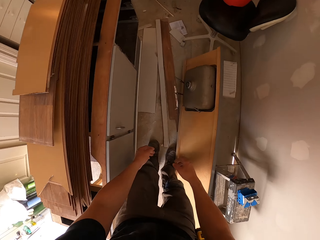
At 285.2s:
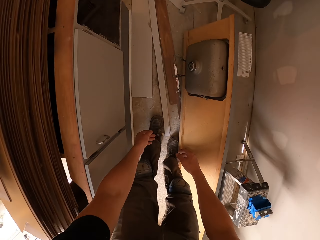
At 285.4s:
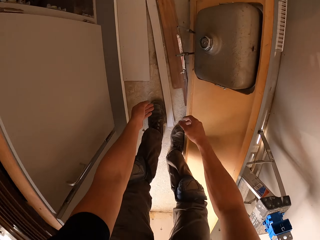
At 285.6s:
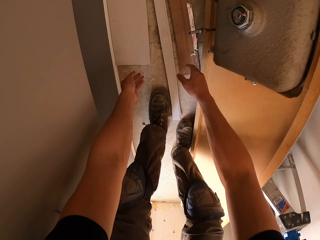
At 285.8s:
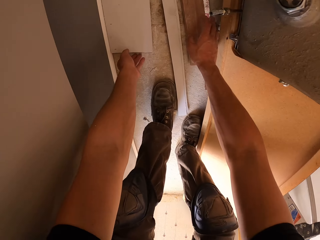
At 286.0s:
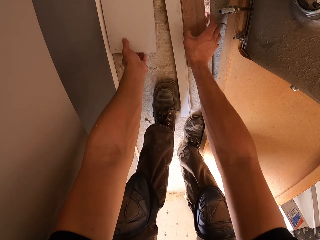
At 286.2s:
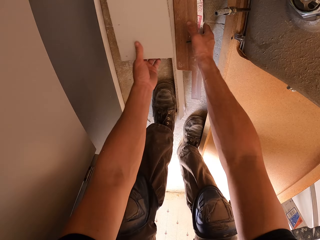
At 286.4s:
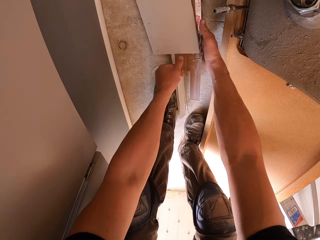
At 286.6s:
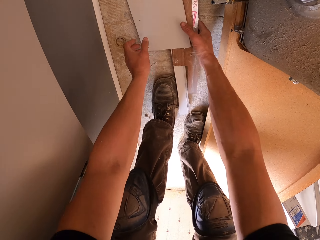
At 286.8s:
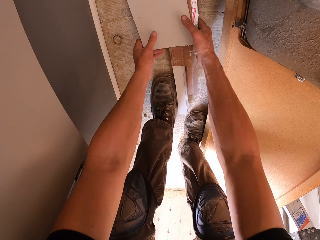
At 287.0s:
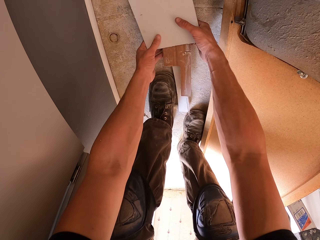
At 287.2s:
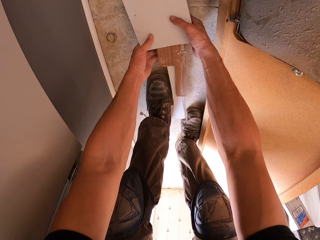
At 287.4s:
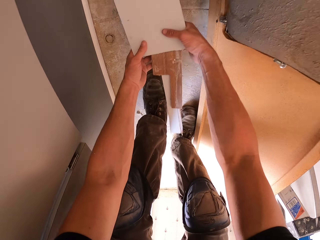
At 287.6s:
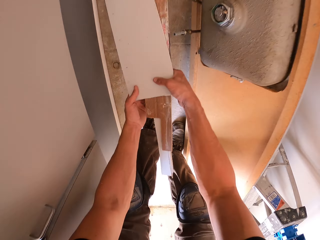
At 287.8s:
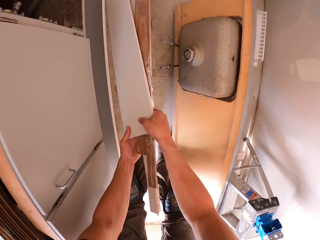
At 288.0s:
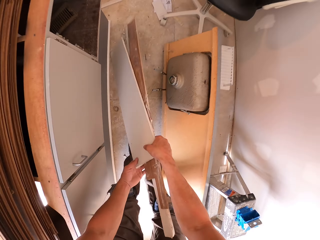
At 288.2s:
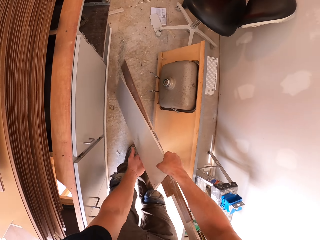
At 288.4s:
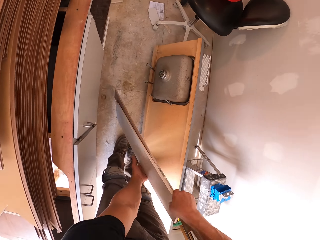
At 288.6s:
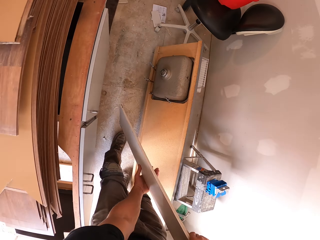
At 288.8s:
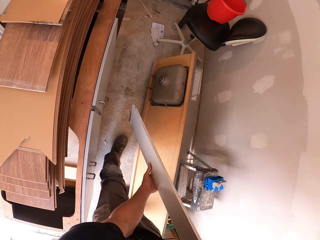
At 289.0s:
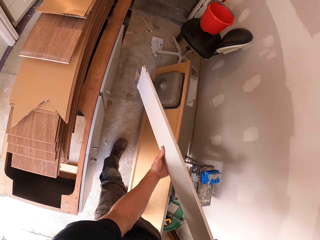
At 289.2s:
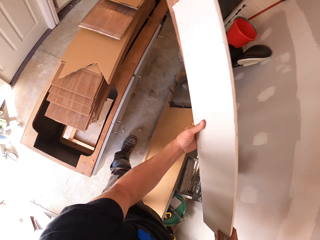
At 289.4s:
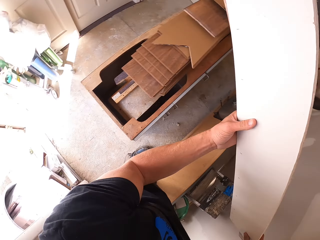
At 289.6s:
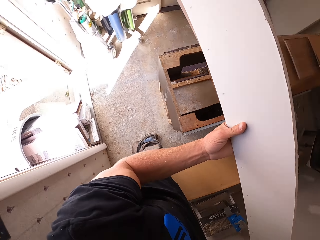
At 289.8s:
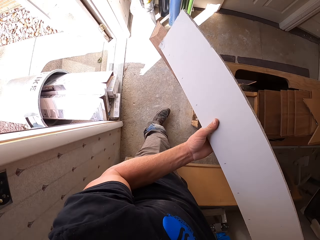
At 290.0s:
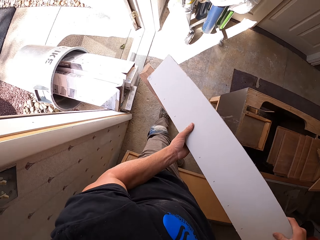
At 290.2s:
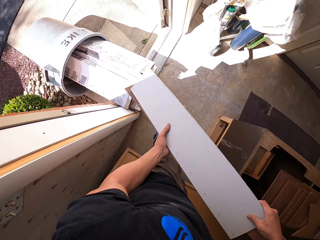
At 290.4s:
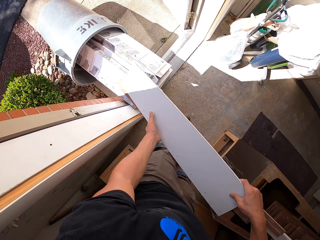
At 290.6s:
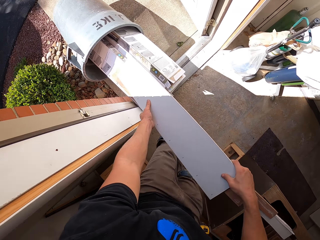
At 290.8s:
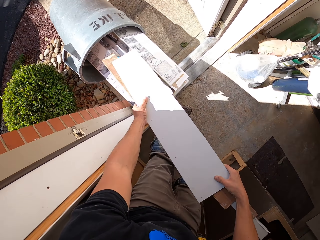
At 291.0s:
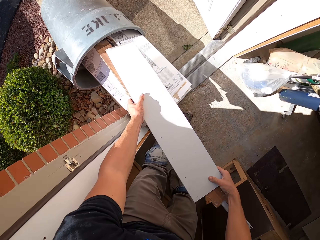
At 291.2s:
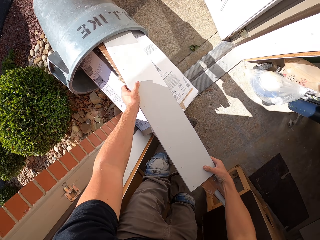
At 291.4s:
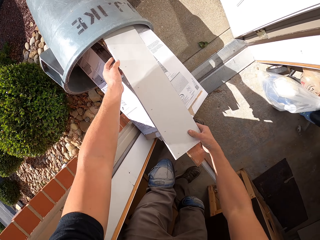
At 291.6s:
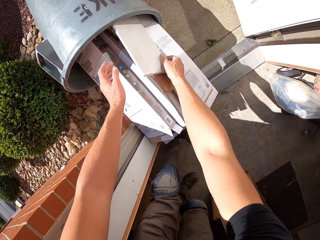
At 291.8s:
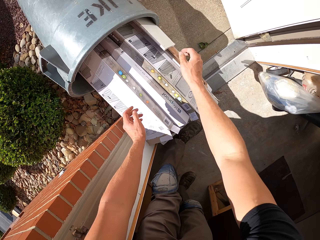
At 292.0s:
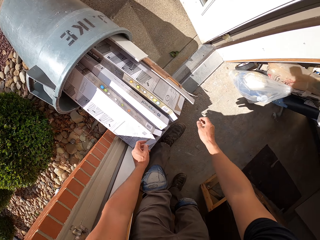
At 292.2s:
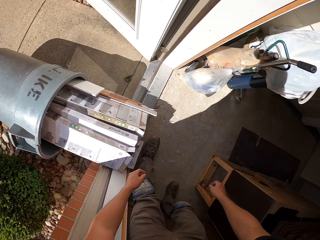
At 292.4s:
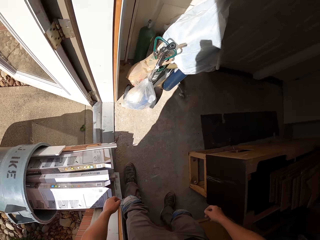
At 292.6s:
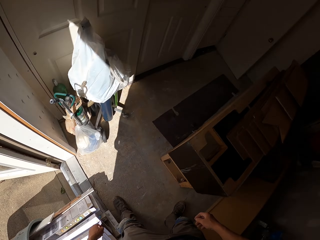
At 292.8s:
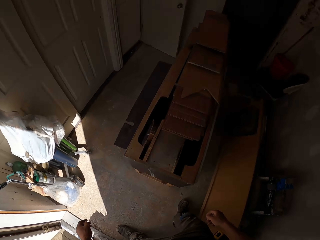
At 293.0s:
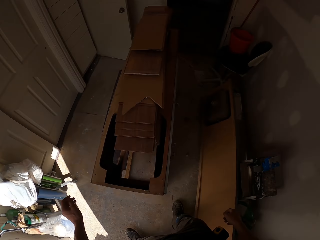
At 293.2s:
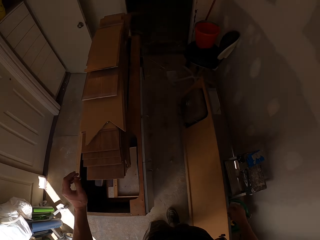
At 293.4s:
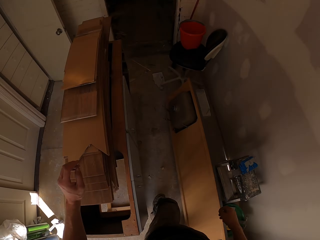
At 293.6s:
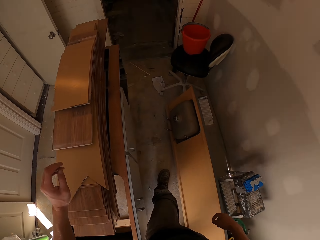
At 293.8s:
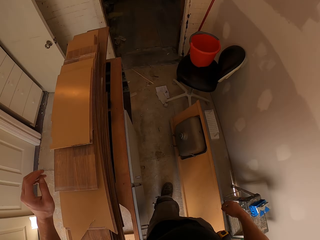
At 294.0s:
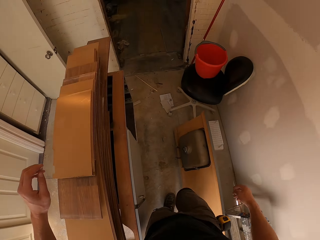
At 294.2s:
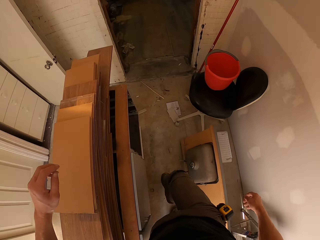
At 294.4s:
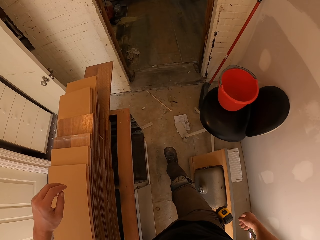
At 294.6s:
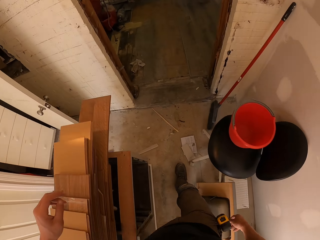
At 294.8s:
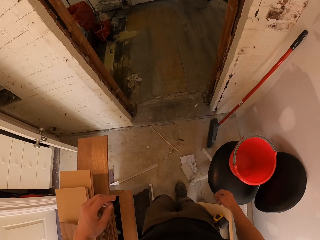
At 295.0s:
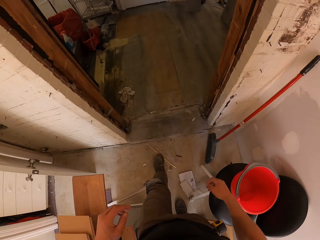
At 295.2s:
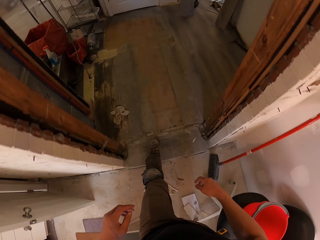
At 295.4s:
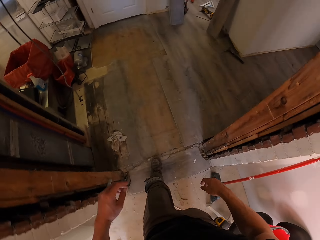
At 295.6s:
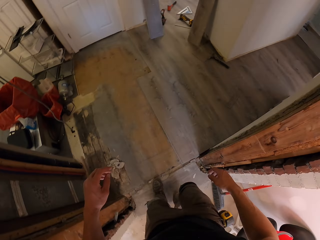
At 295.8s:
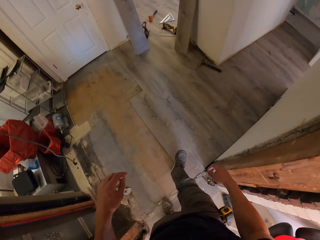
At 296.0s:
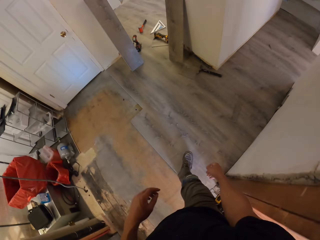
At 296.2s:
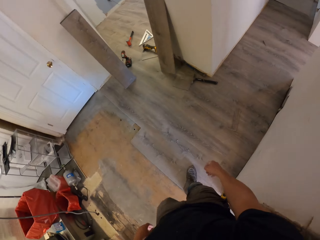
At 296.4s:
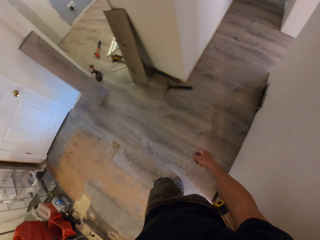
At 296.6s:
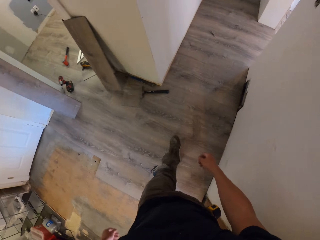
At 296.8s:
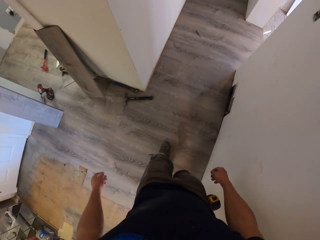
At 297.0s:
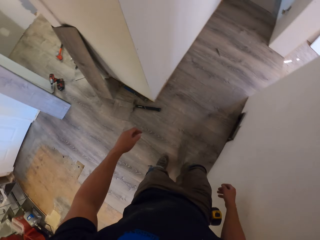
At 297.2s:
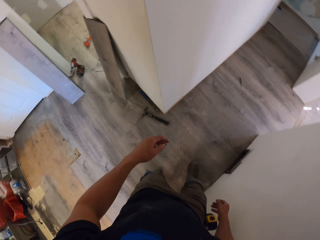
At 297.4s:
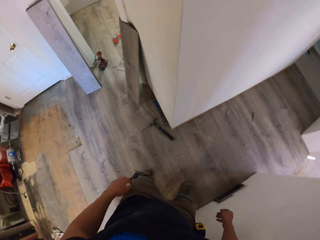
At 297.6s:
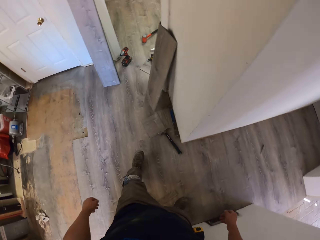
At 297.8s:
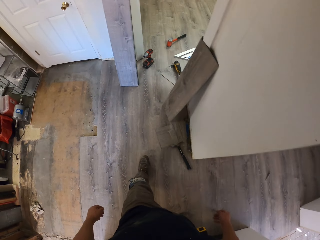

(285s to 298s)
The camera wearer walks in the house. They pick up pieces of wood. They put the pieces of wood in the dustbin. They walk in the house.

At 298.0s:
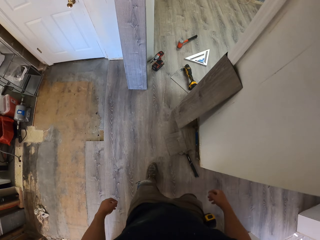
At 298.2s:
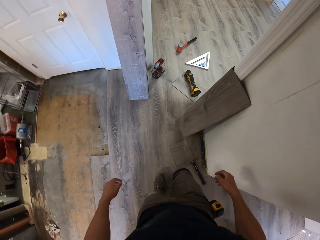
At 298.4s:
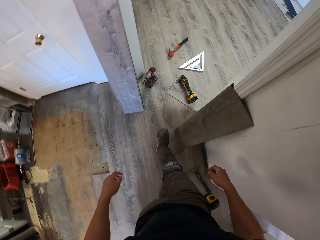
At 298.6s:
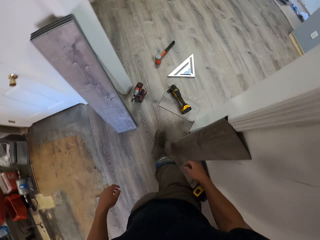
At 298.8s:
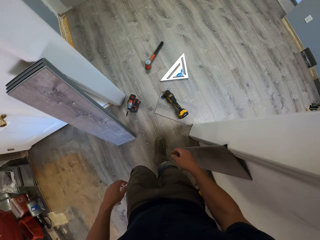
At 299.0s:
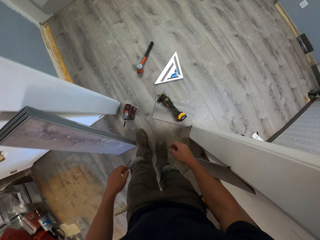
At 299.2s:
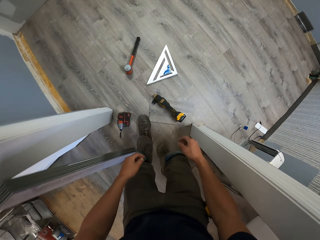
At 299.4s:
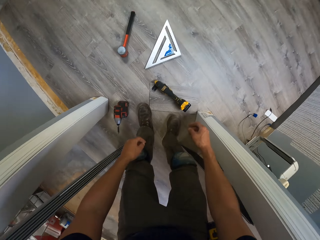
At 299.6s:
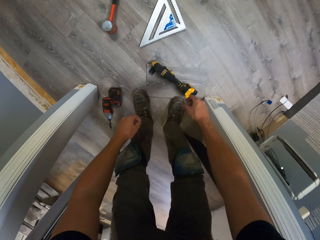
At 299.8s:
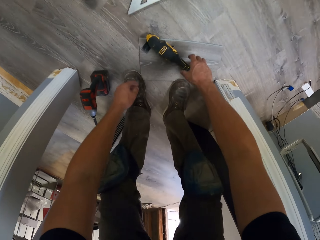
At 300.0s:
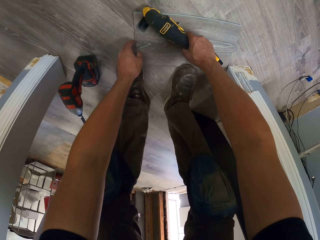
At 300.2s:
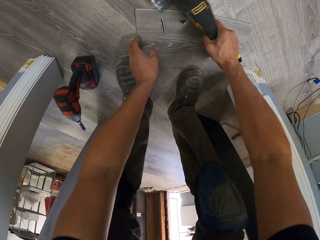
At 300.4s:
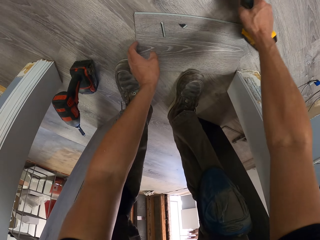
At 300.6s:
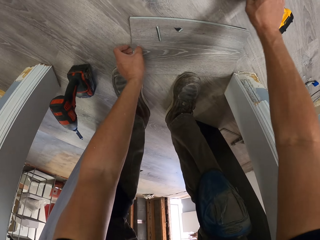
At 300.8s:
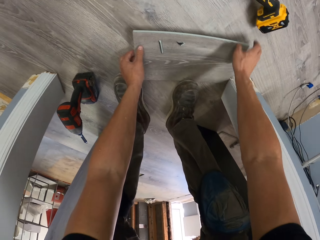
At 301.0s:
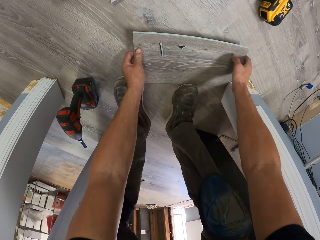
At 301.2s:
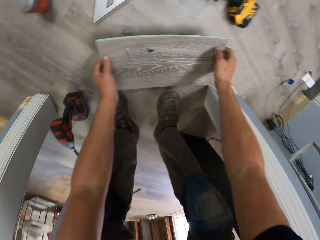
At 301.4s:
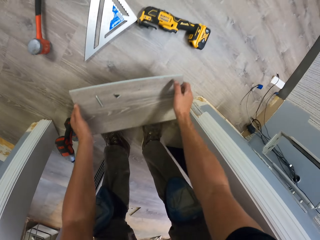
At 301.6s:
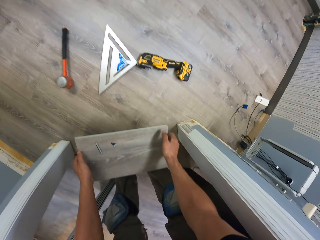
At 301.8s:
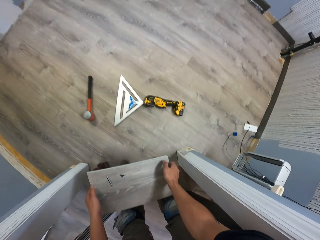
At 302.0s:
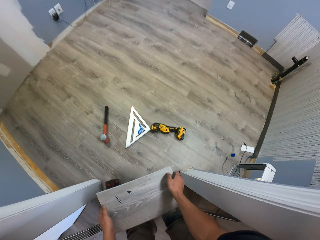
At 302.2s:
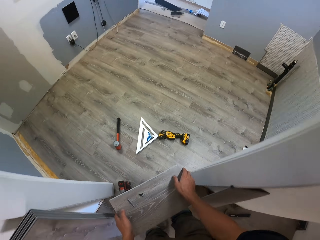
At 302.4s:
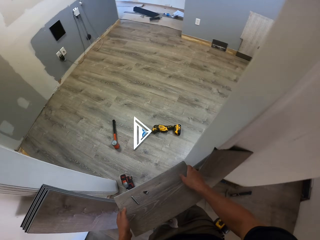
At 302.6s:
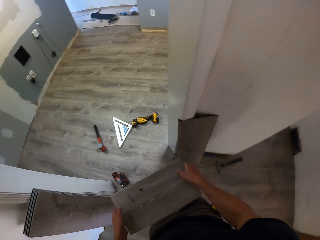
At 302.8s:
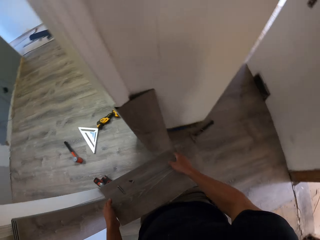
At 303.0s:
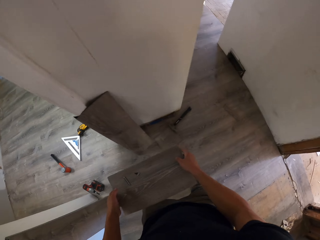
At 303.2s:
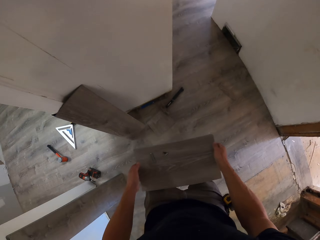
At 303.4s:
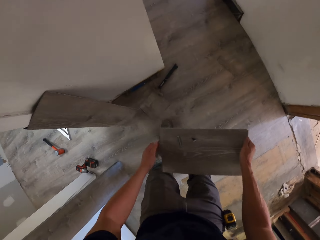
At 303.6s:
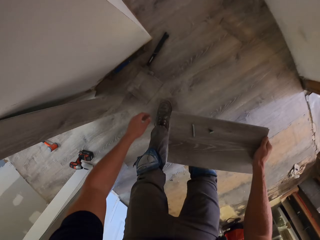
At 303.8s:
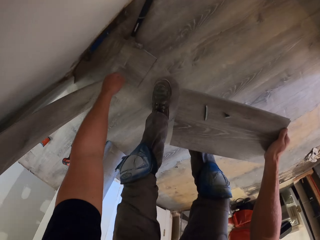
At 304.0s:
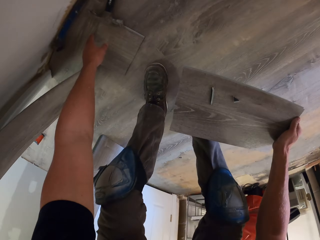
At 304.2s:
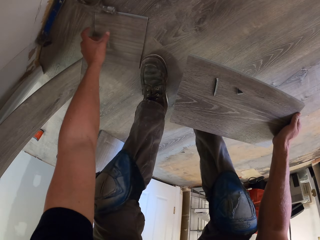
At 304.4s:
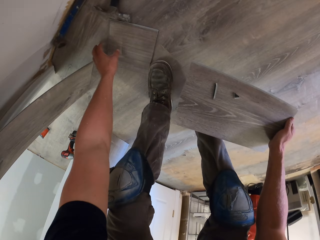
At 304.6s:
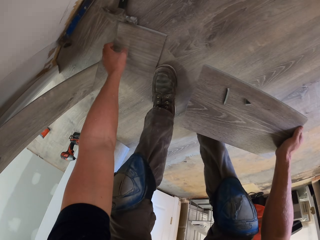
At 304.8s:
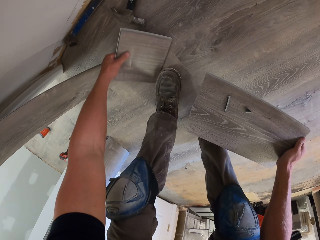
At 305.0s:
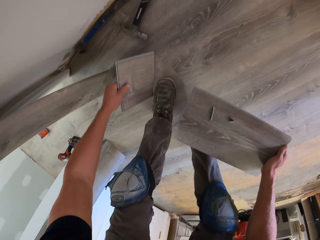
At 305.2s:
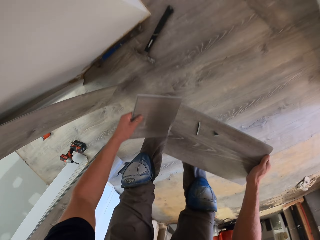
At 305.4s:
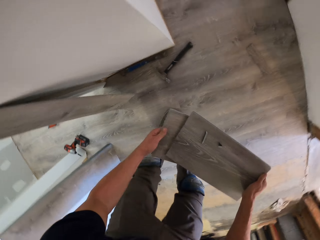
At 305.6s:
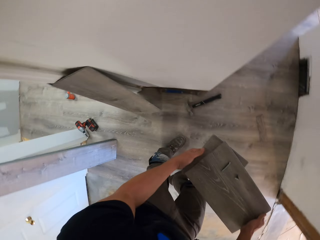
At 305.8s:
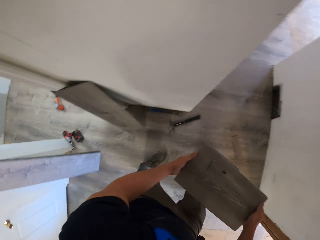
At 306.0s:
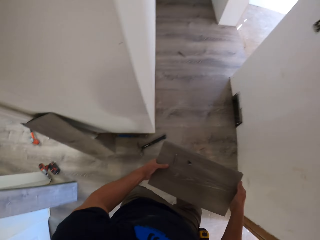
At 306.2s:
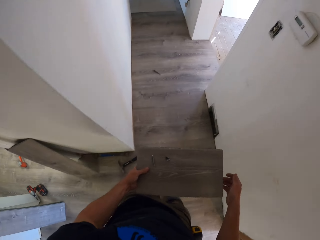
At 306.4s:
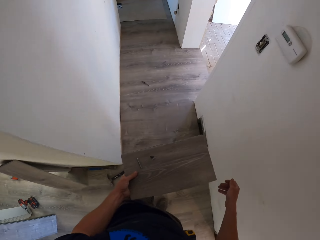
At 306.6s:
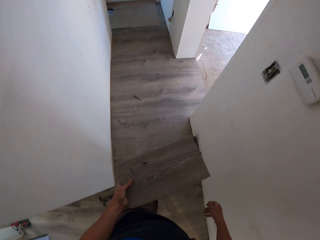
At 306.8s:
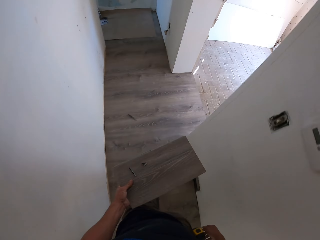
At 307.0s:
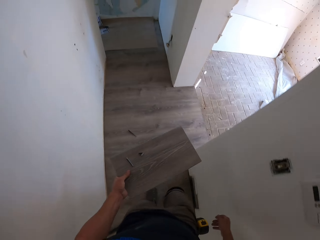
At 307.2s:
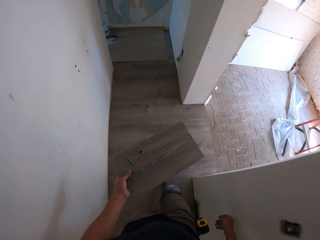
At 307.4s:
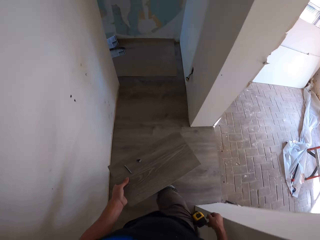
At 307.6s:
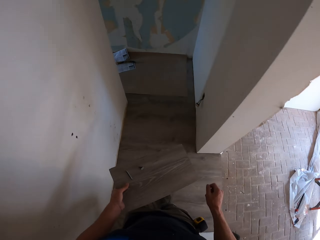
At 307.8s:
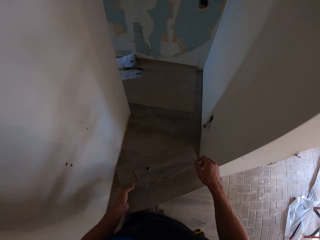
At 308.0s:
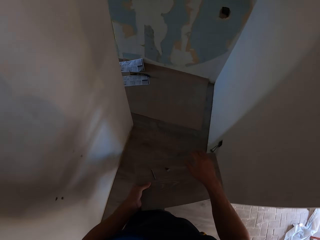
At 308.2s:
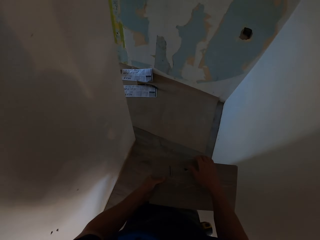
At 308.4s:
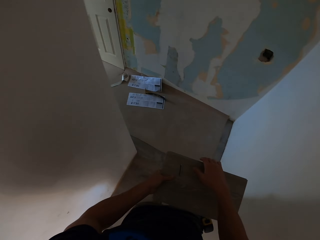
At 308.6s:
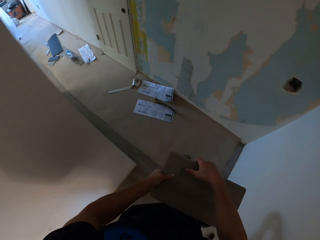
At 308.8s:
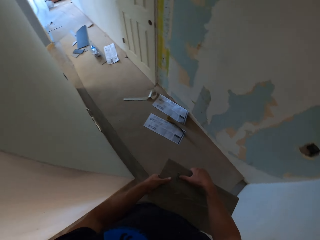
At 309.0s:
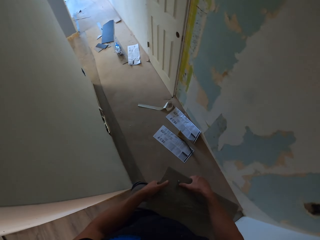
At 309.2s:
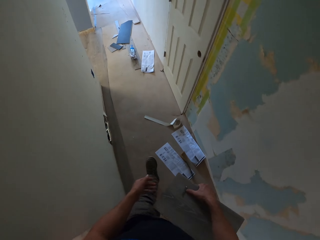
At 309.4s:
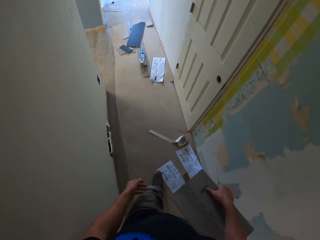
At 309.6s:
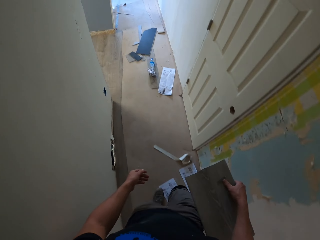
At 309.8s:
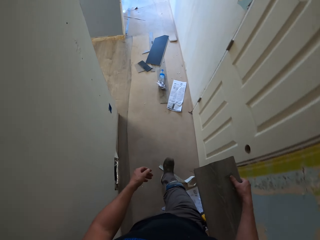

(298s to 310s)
The camera wearer moves a hand drill. They pick up a piece of wood. They walk in the house. They pick up a piece of wood. They walk in the house.
